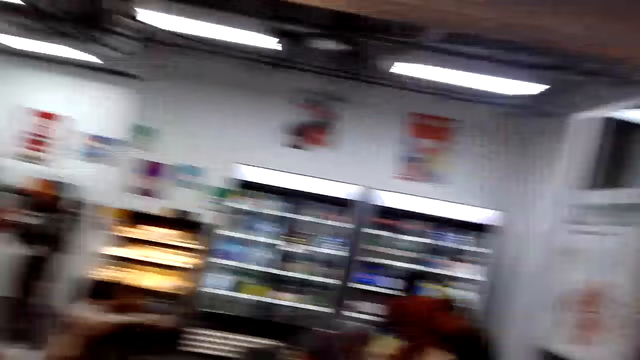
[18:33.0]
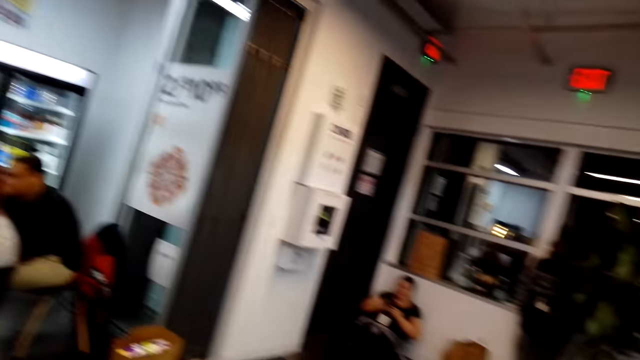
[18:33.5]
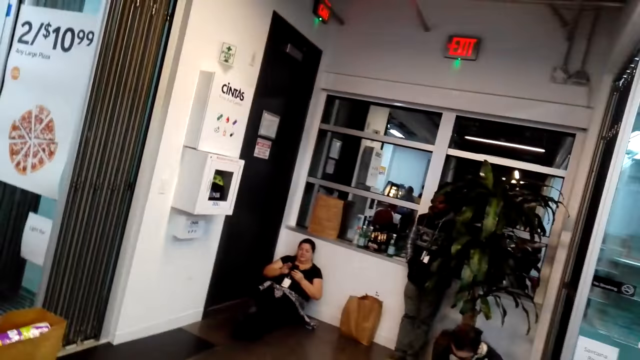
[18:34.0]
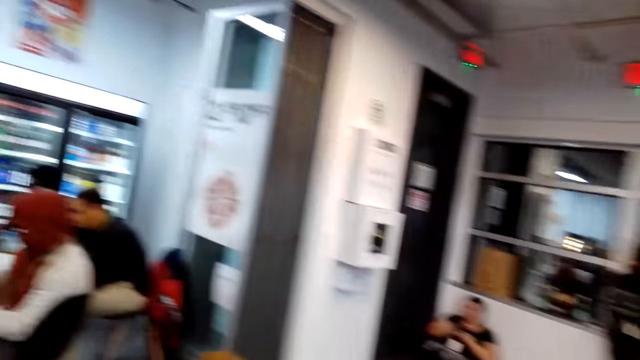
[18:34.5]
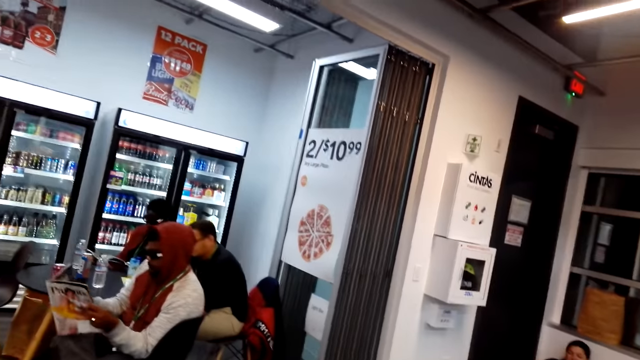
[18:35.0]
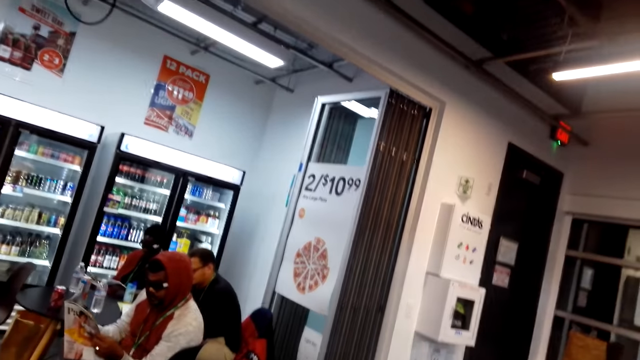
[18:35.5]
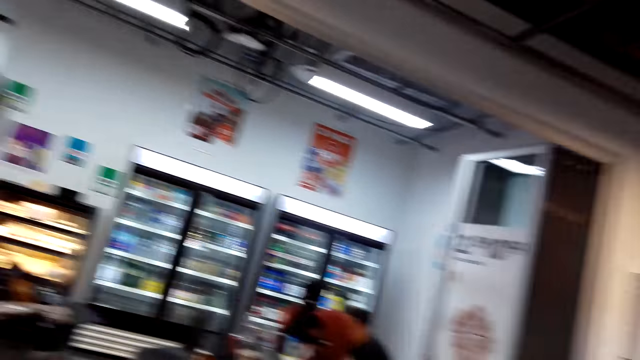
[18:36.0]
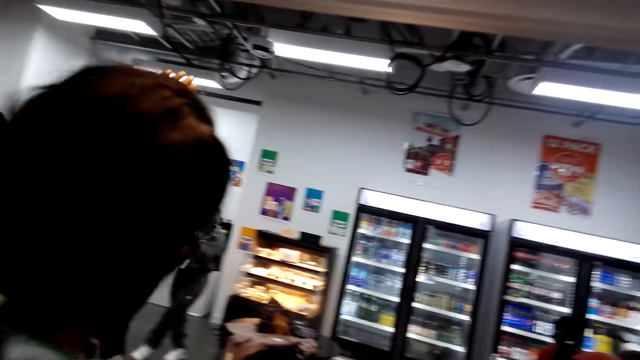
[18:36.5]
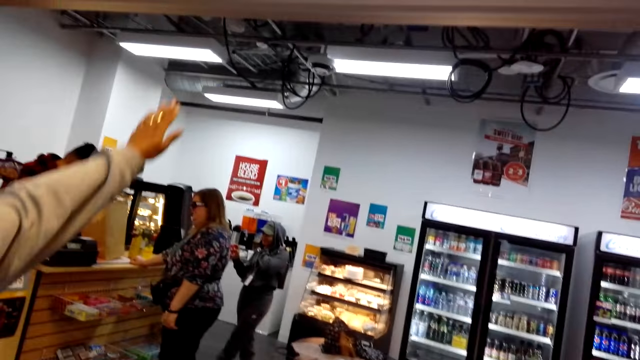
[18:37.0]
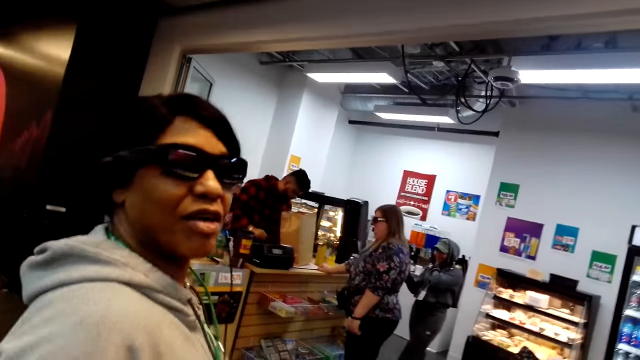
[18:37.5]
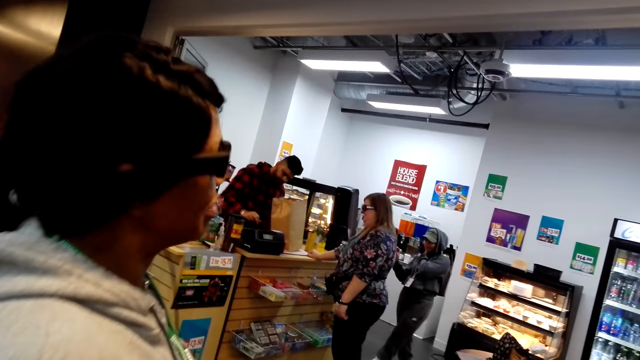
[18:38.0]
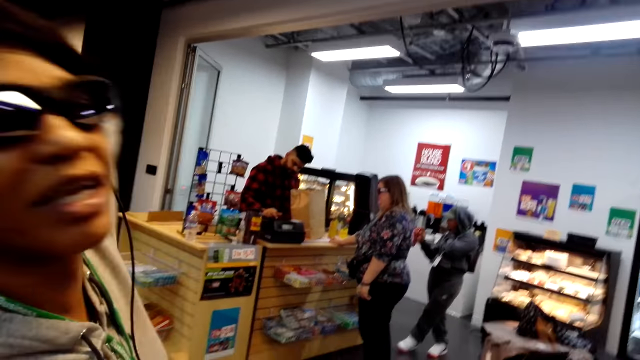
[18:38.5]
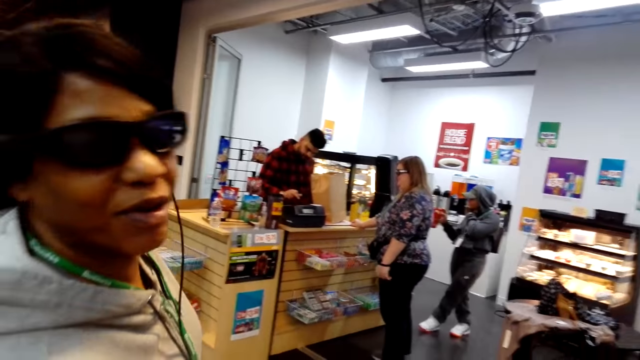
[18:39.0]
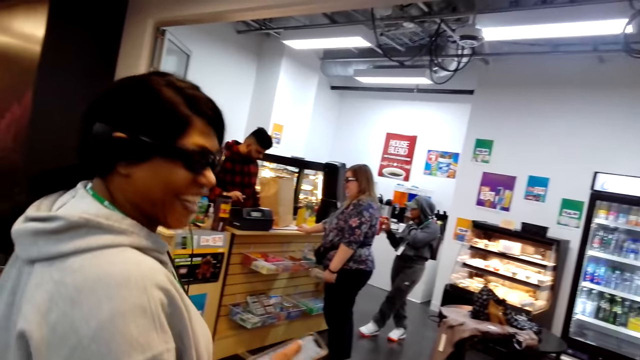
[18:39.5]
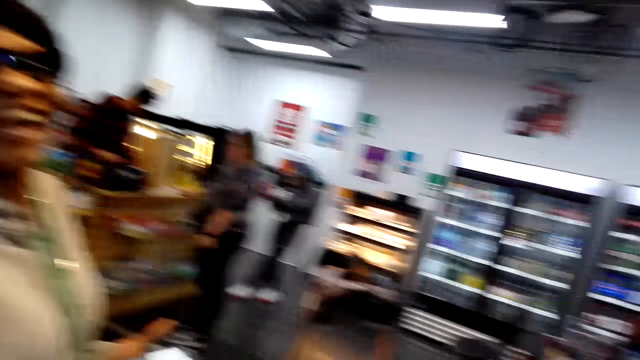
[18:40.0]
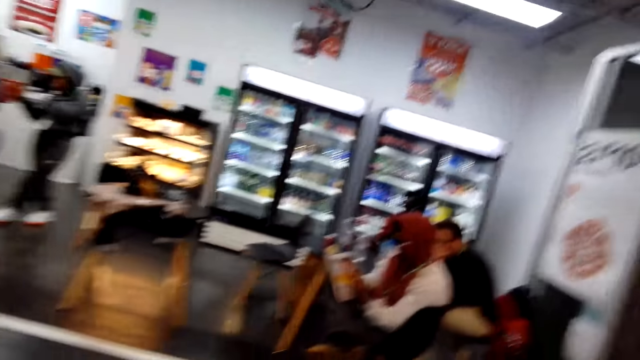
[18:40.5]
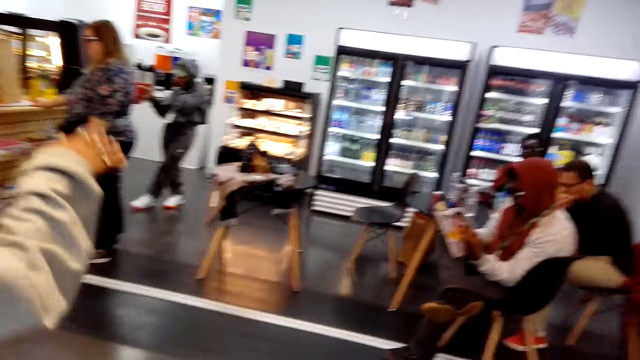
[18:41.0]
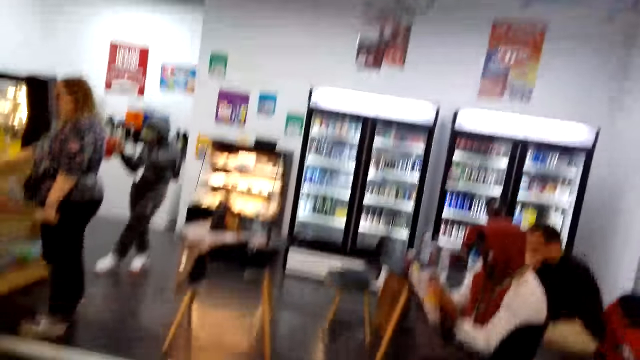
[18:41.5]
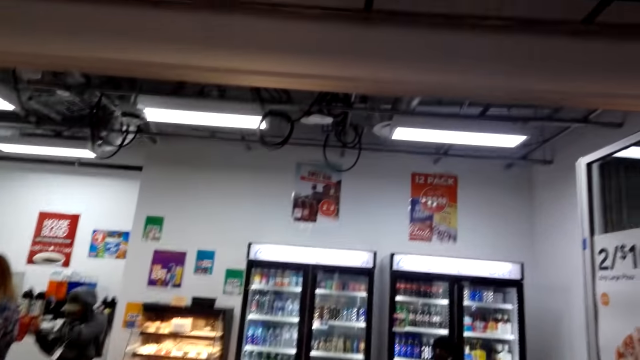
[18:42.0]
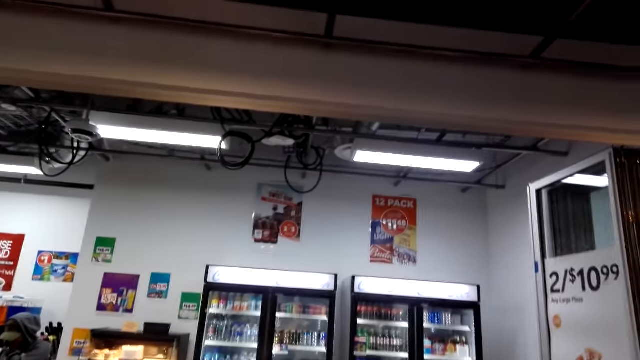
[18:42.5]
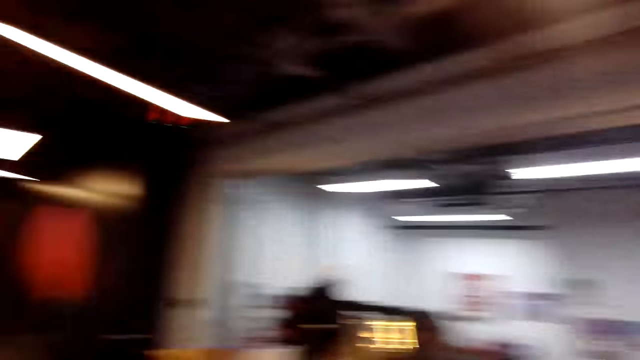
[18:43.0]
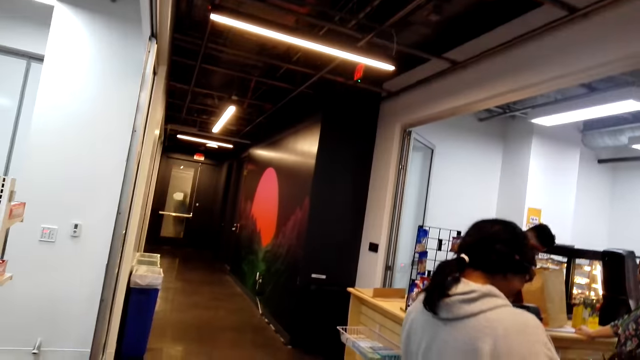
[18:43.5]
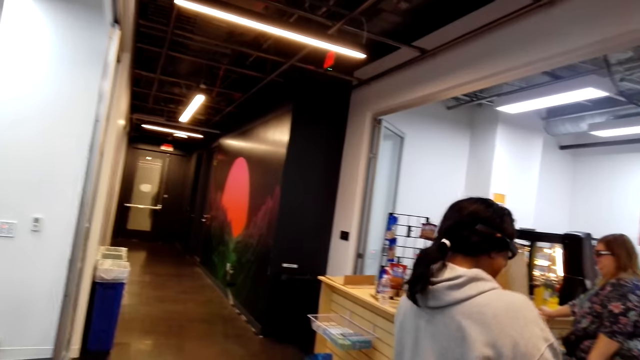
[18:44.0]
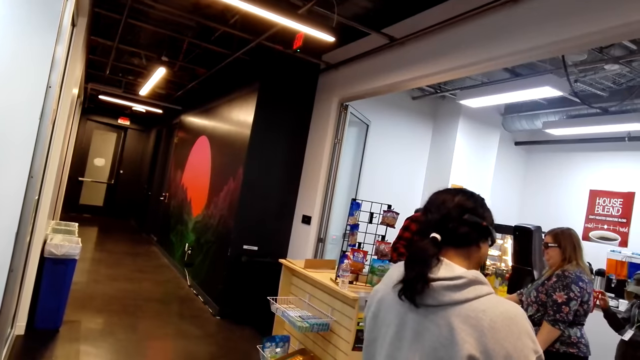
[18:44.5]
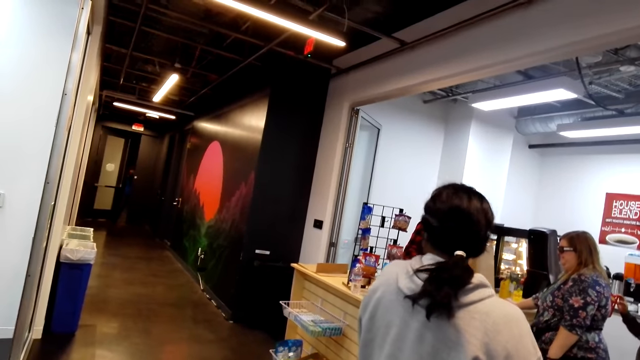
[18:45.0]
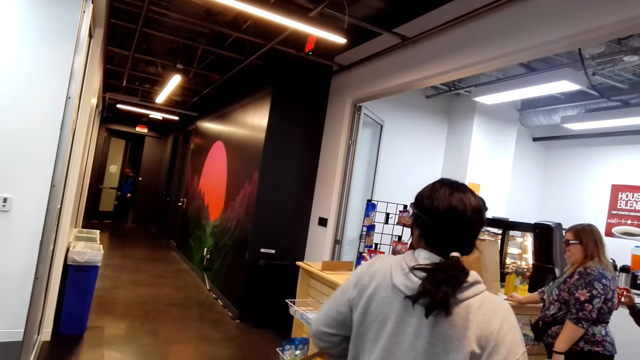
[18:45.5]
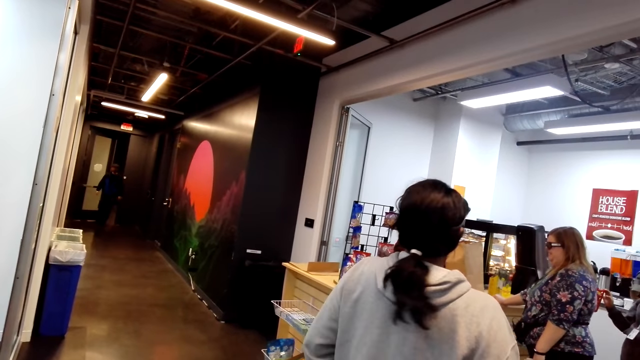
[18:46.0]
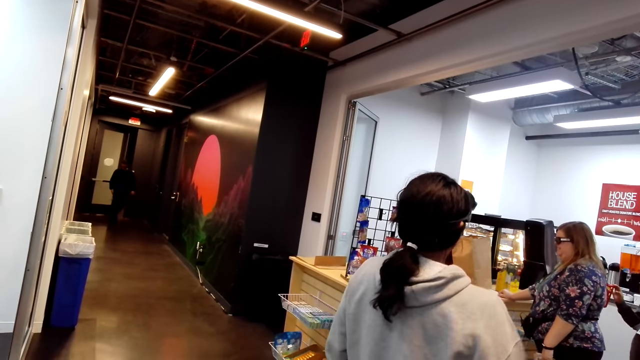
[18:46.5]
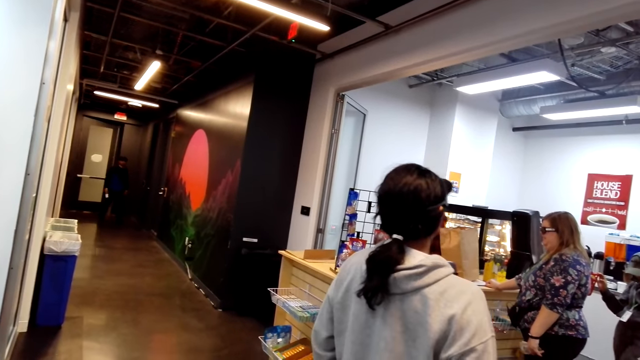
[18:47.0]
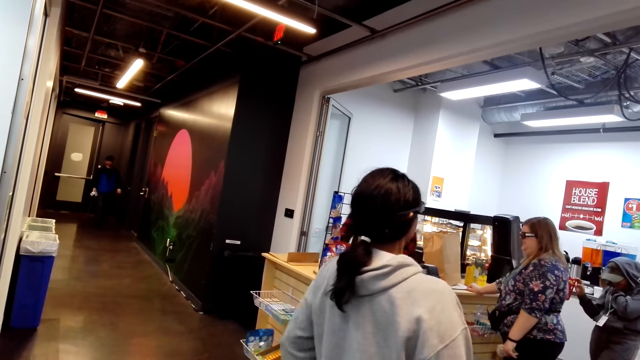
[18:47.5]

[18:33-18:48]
The camera wearer laughs. A man reads the book. A lady appears. The camera wearer looks around. Another lady moves the hand repeatedly. The camera wearer looks around. The second lady moves the hands. The camera wearer steps forward. They look around. Another man opens the door and steps forward.

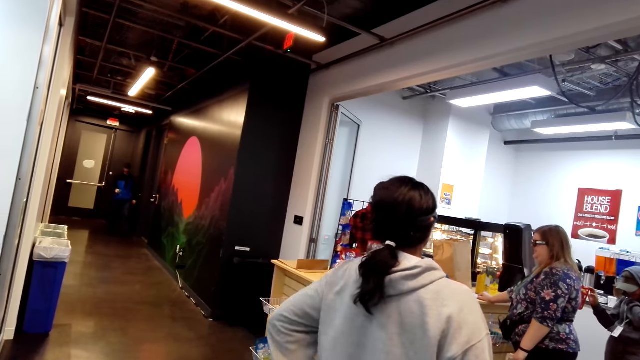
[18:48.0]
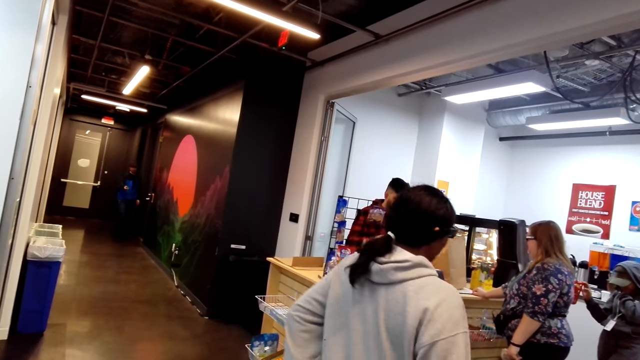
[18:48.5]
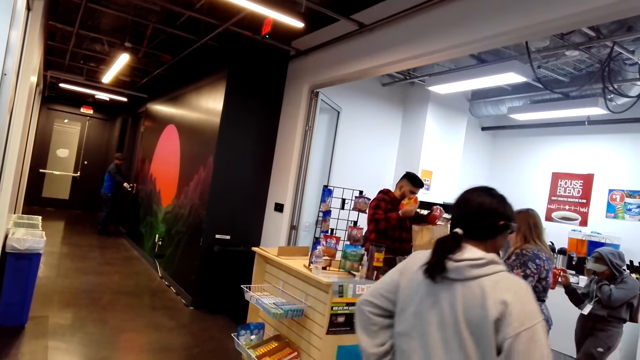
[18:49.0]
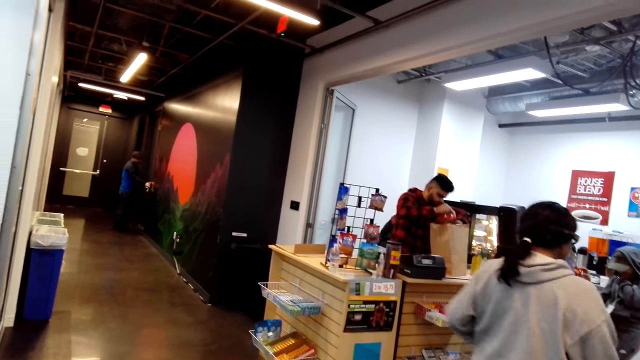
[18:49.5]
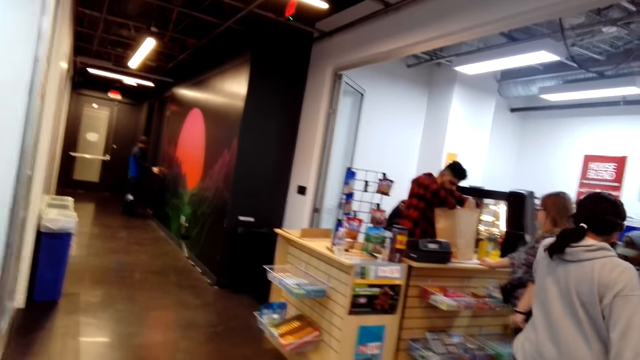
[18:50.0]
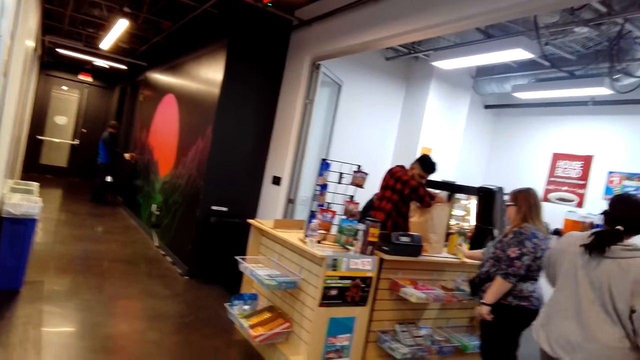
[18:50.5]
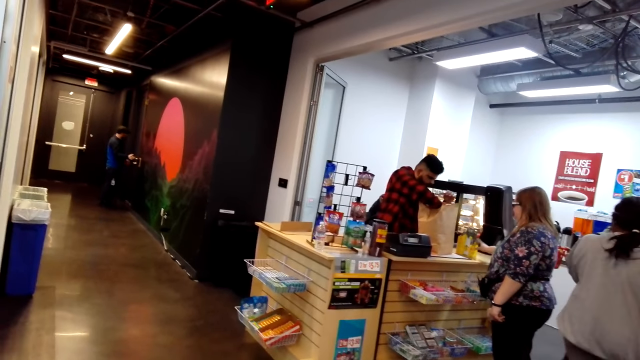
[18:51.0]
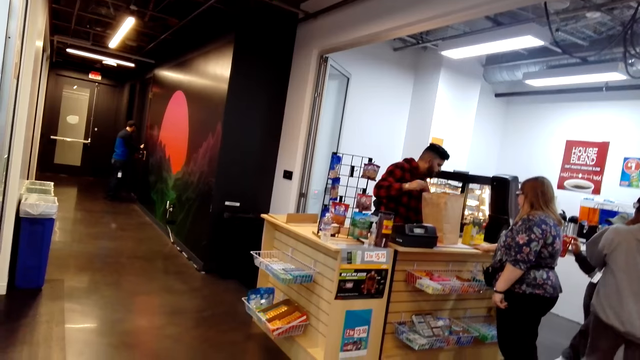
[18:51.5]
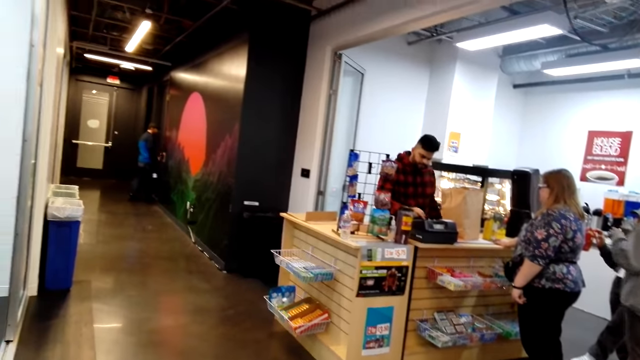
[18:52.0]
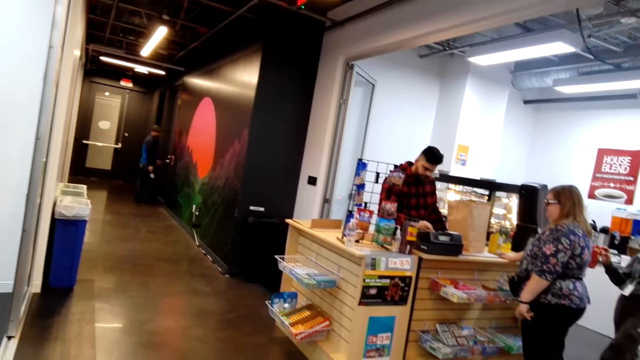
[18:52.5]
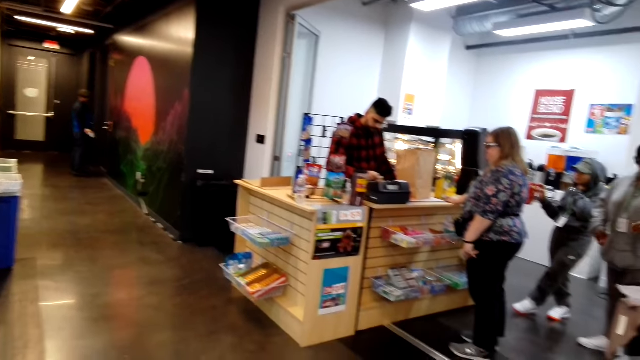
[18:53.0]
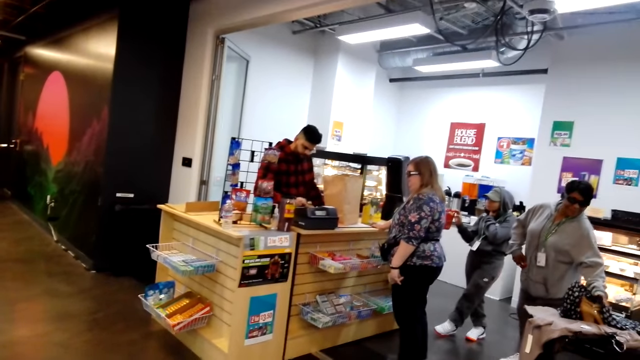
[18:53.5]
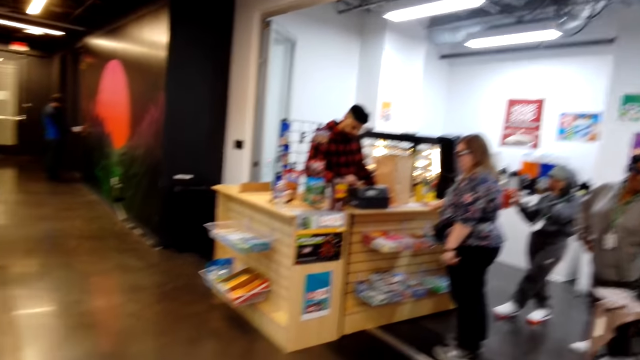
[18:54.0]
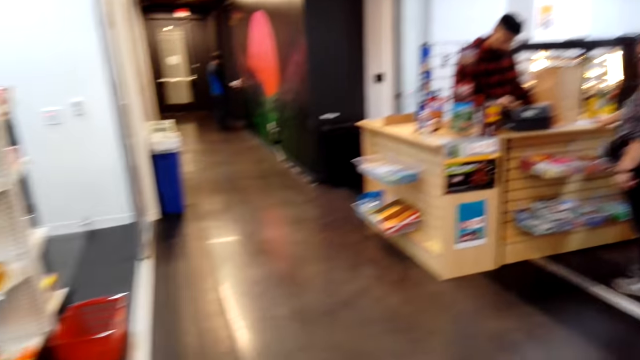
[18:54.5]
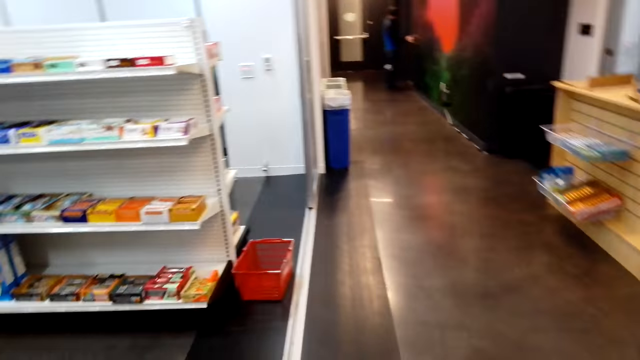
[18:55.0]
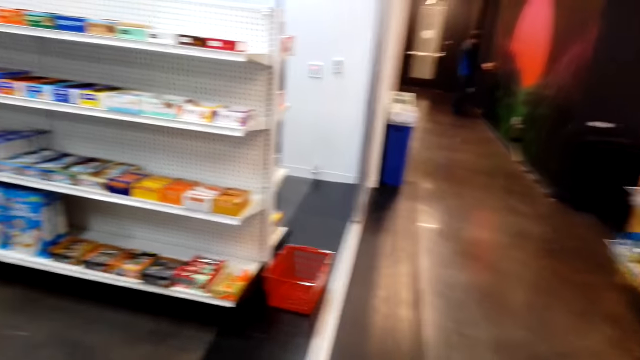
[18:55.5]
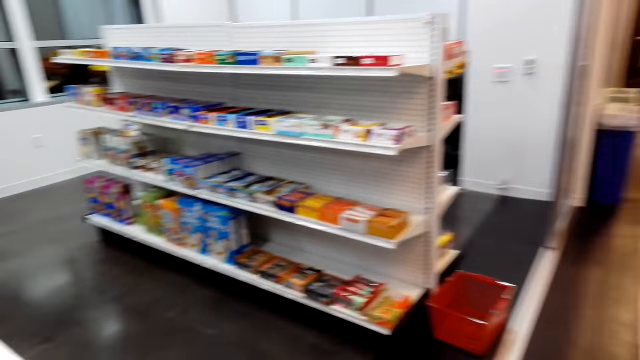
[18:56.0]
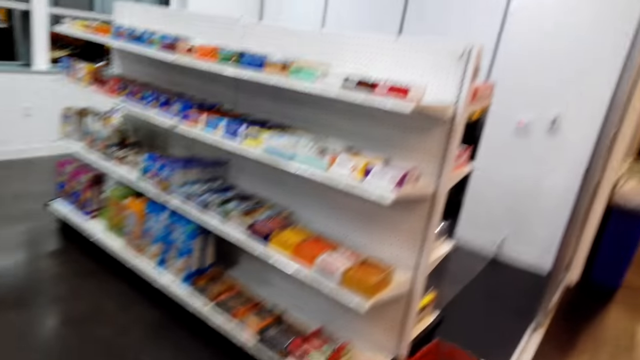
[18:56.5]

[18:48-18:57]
A man does something. A lady steps forward. The camera wearer looks around. They step forward. They look around.
